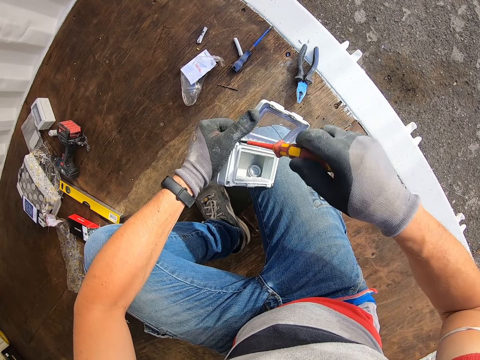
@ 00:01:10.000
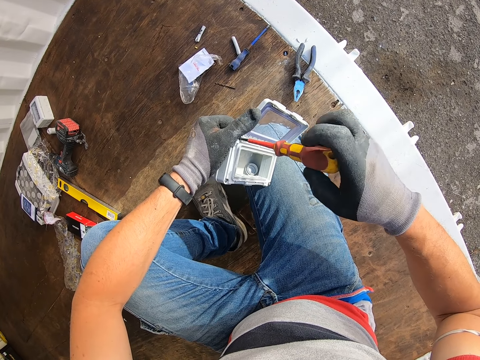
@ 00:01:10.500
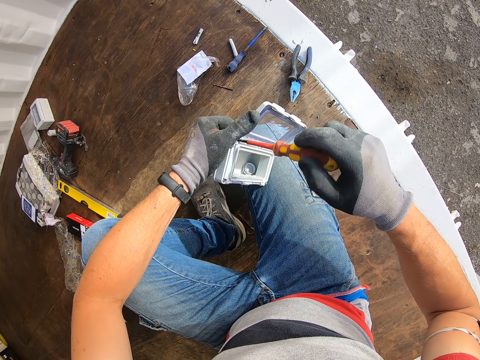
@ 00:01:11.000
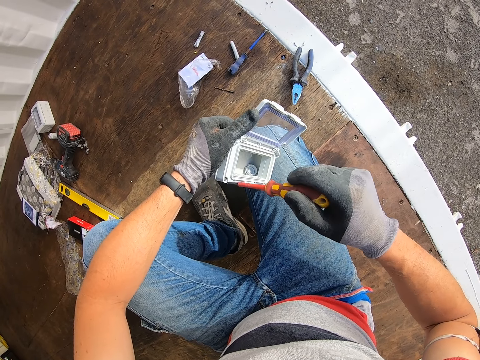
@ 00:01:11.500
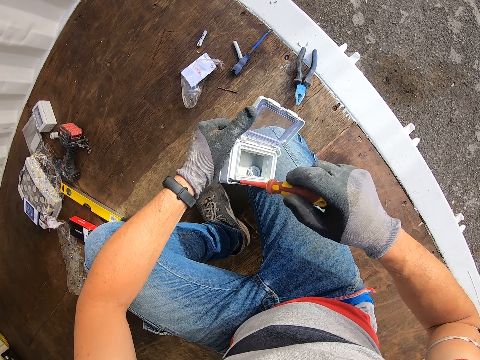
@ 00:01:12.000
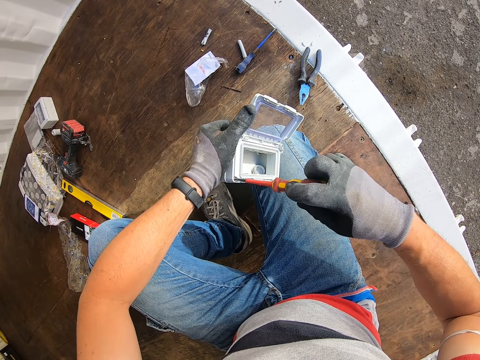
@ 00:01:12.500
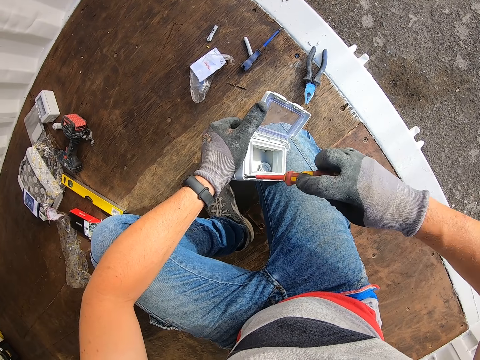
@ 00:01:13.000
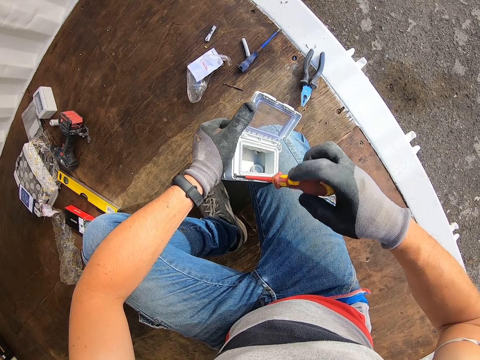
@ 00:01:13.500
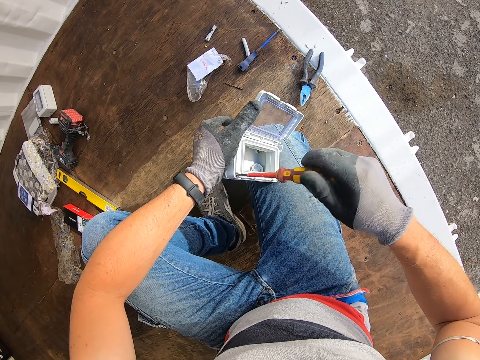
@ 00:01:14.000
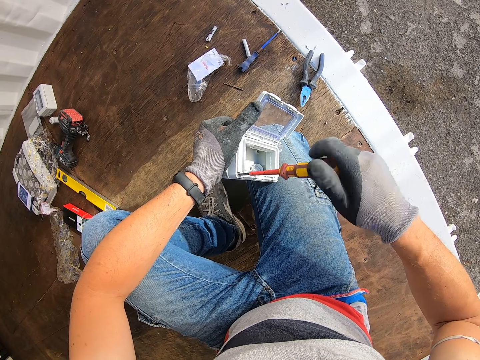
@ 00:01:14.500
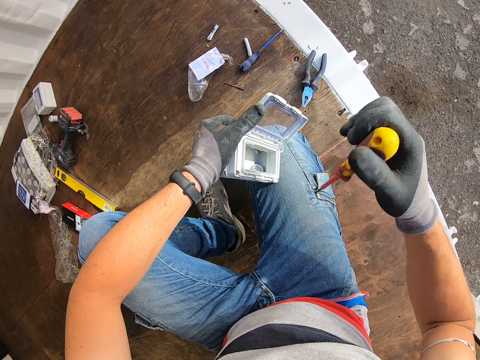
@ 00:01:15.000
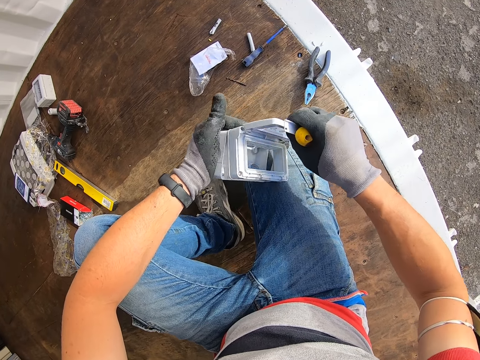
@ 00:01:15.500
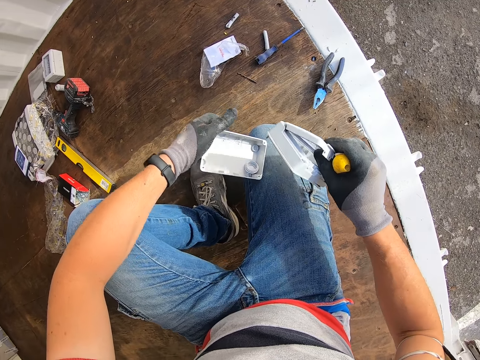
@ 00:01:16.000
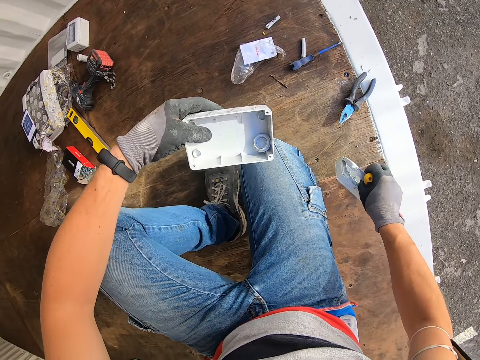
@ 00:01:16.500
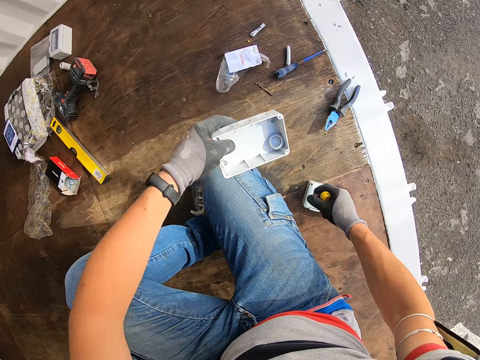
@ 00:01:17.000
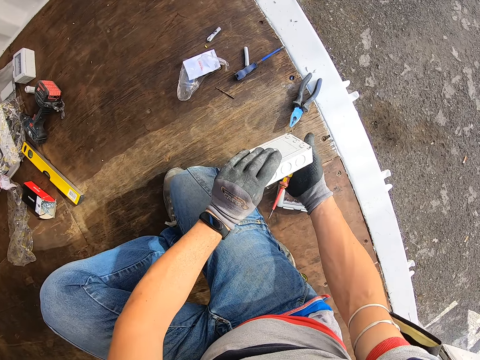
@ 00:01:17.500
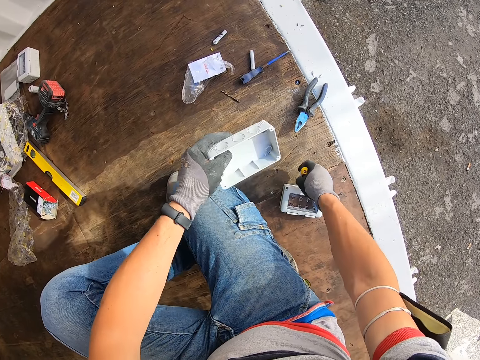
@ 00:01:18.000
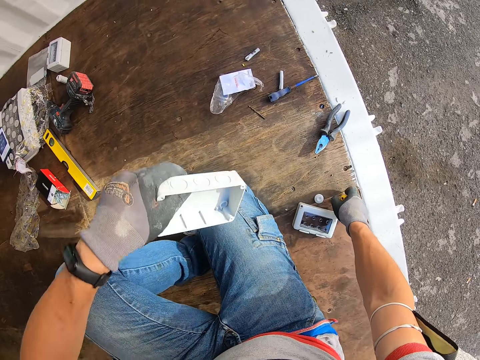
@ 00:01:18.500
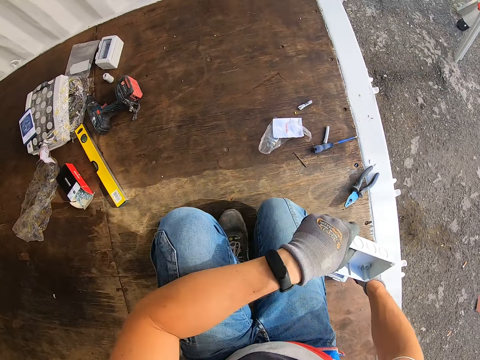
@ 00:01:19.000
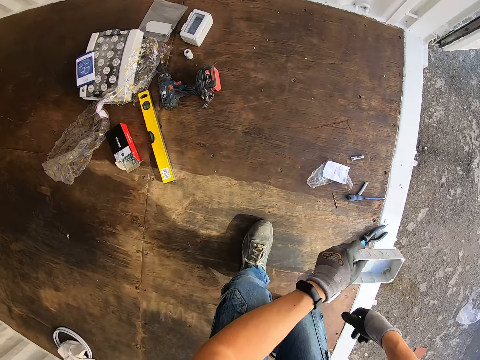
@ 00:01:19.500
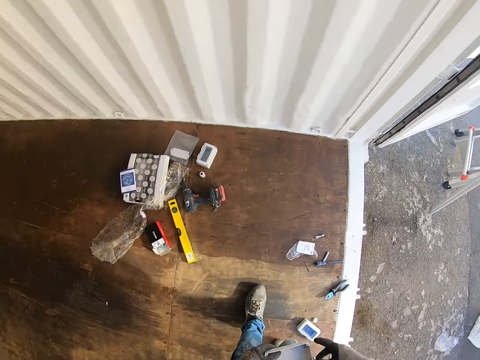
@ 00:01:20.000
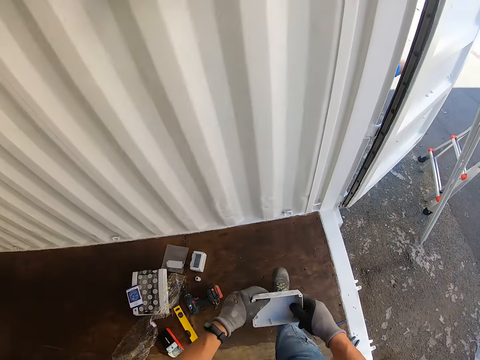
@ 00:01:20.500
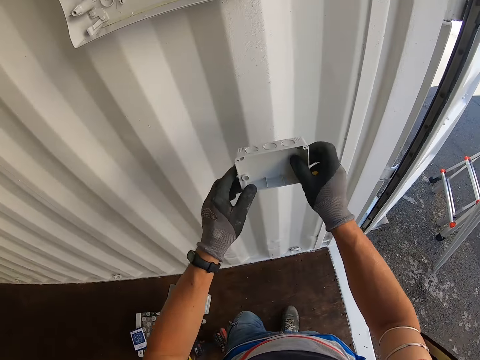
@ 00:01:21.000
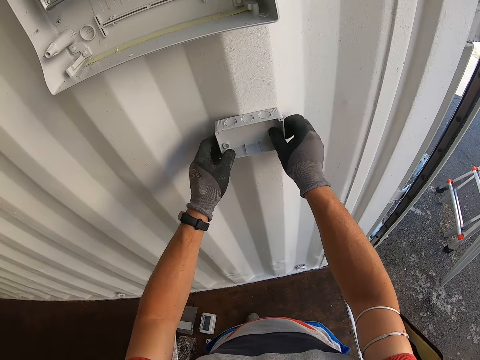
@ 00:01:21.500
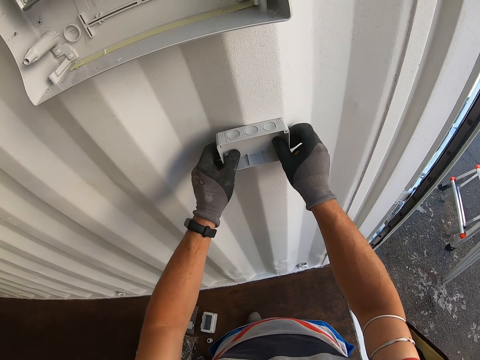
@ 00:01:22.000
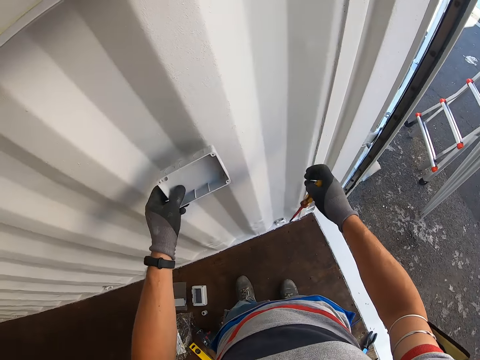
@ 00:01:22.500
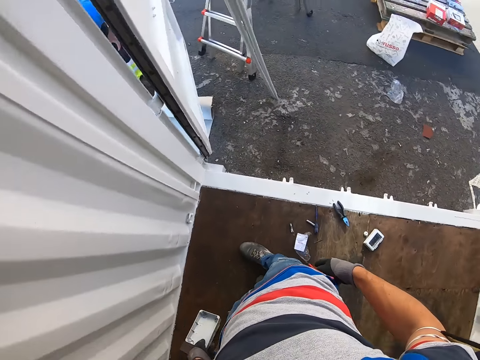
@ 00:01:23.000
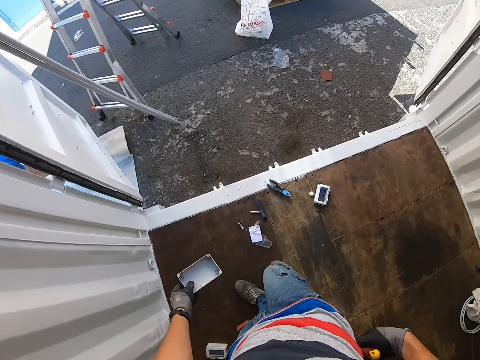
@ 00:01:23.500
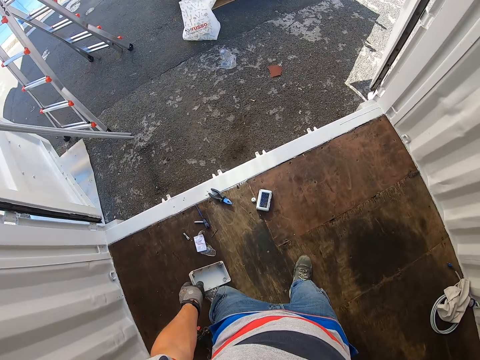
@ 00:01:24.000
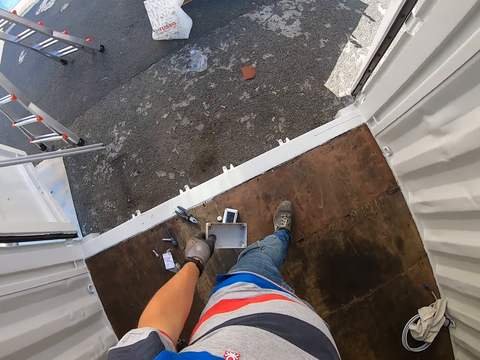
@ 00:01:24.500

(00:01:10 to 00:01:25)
The camera wearer opens the socket box. They put the socket box on the wall.

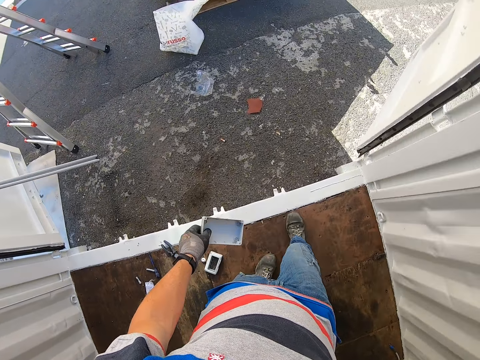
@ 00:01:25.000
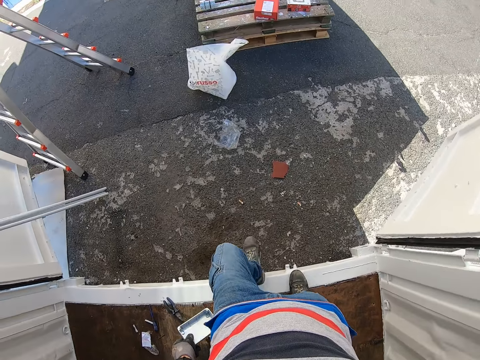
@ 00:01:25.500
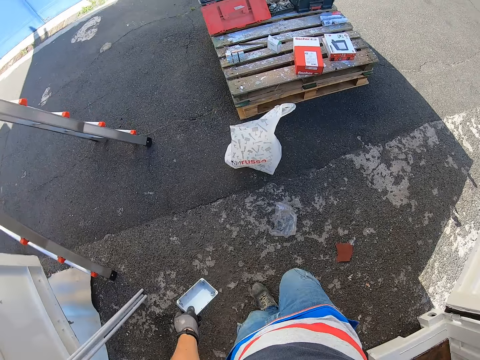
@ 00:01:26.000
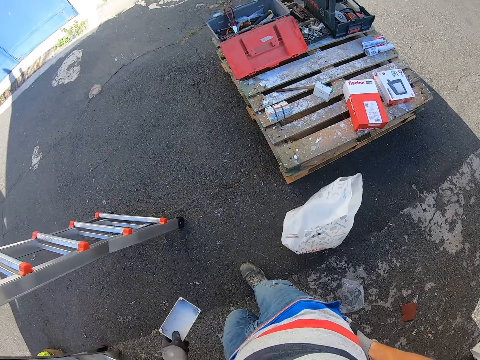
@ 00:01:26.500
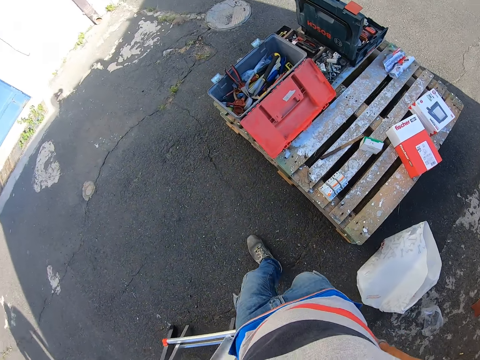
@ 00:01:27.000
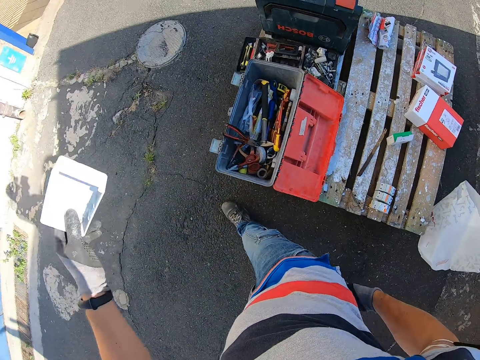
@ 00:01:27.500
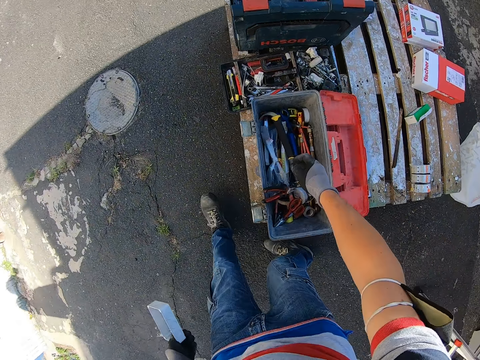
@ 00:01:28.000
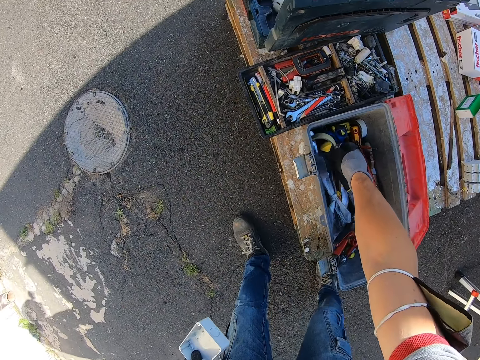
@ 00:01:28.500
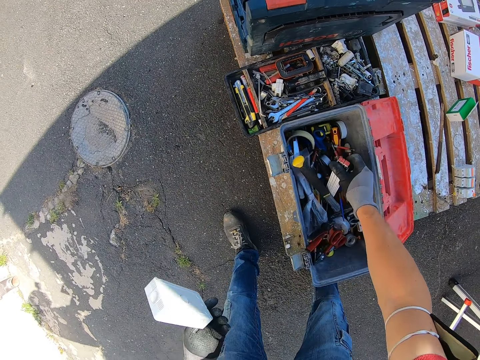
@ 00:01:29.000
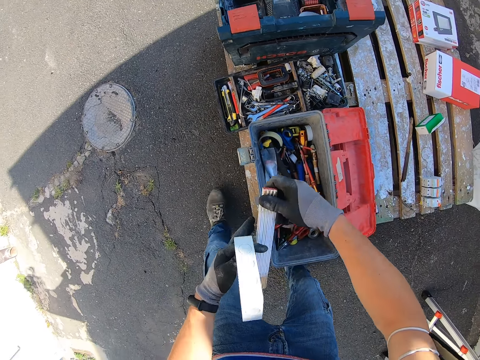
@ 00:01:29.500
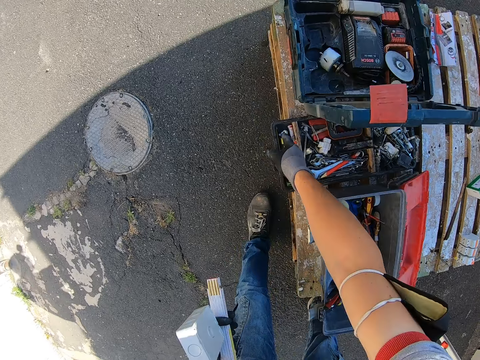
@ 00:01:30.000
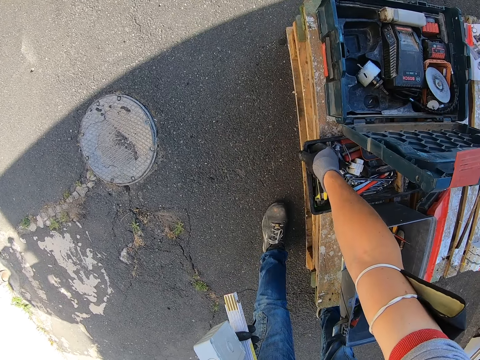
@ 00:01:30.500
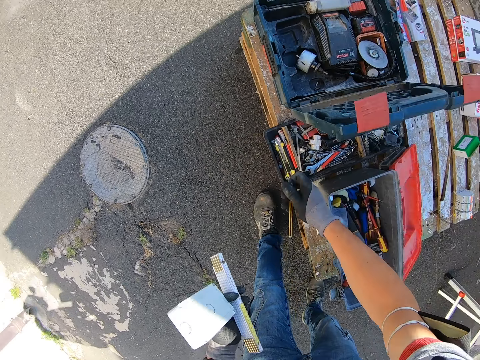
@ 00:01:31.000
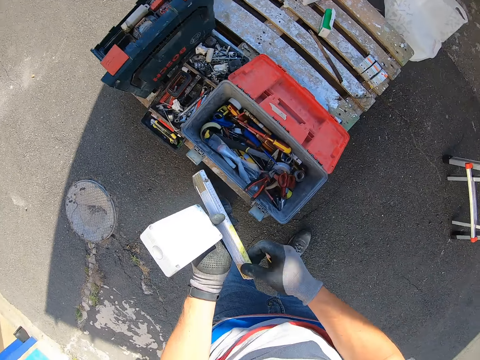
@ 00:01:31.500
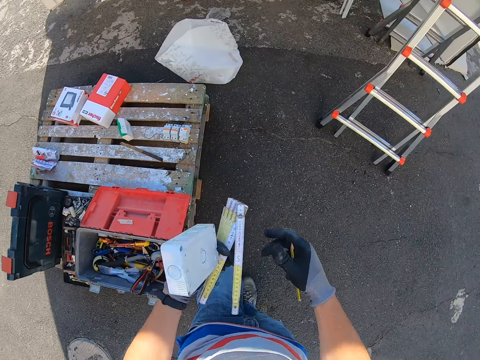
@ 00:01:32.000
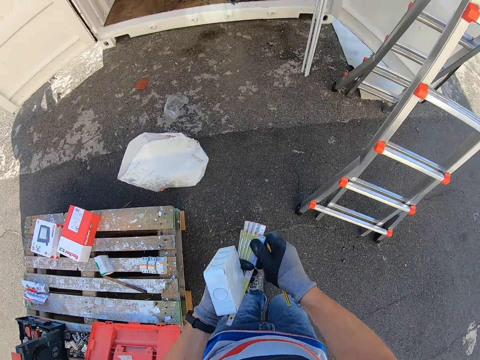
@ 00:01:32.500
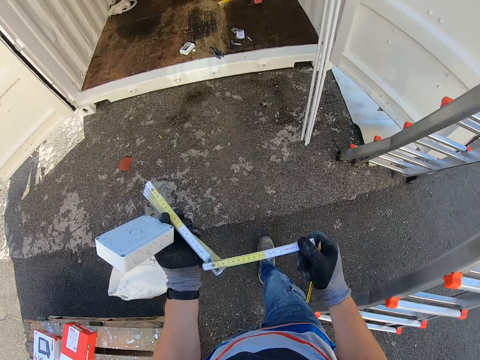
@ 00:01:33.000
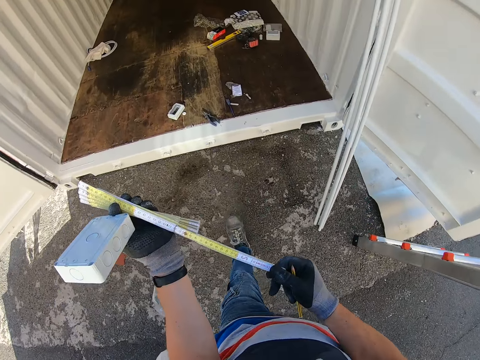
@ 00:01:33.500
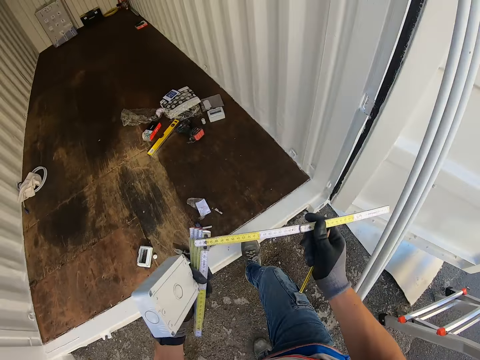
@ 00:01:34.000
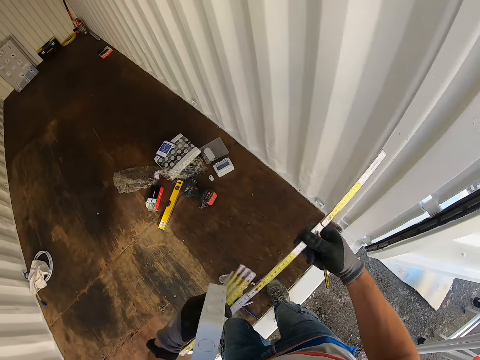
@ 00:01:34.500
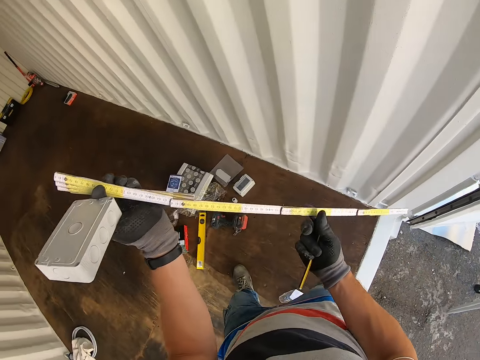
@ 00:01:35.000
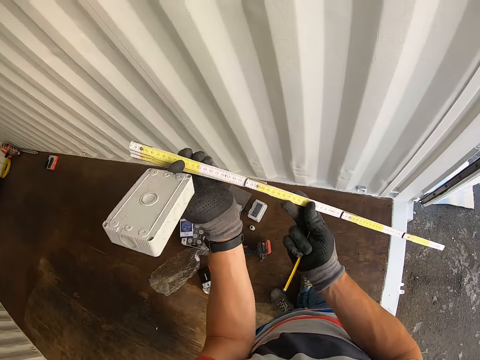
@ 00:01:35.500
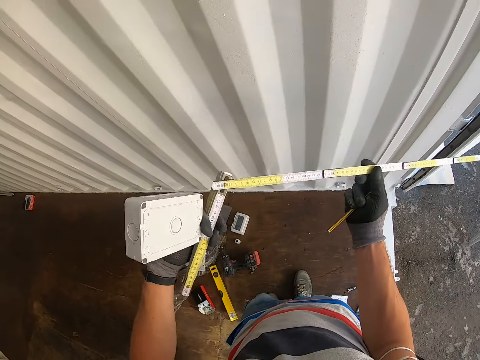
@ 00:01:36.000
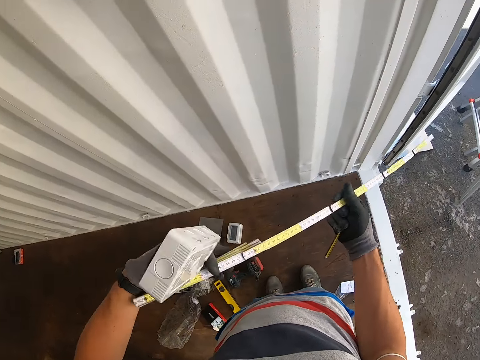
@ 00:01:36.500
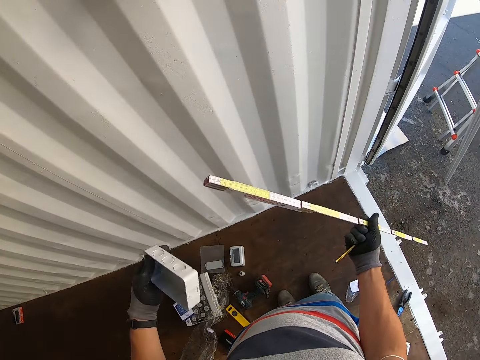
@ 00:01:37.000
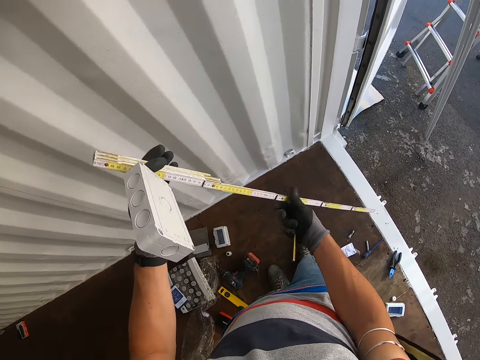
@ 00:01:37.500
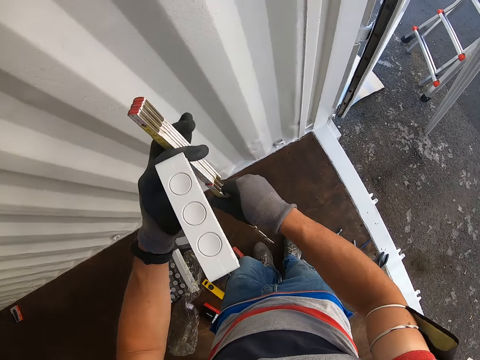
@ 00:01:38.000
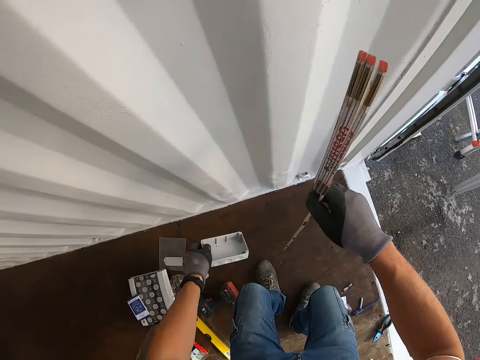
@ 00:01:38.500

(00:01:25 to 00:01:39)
The camera wearer walks around the room. They pick up a tape measure. They pick up the measuring tape from the box. They unfold the measuring tape.
